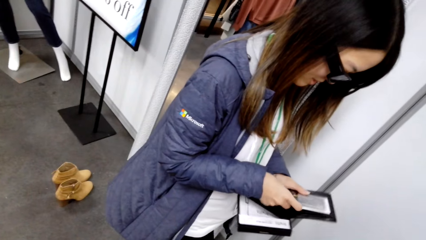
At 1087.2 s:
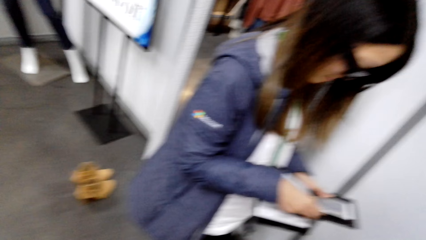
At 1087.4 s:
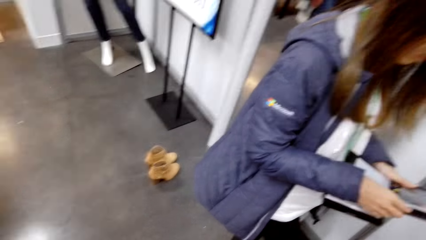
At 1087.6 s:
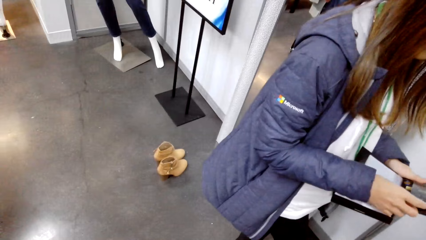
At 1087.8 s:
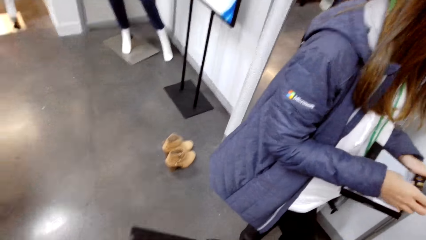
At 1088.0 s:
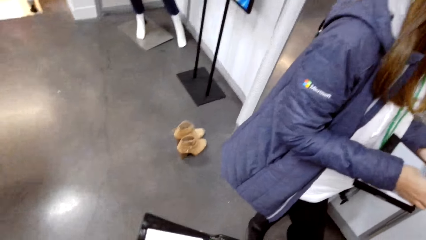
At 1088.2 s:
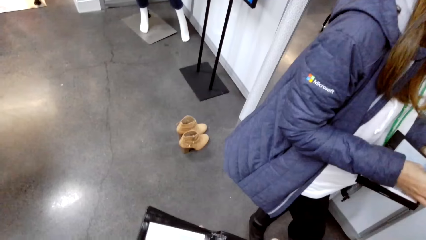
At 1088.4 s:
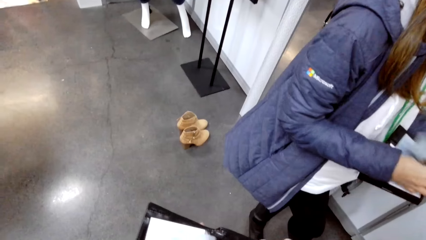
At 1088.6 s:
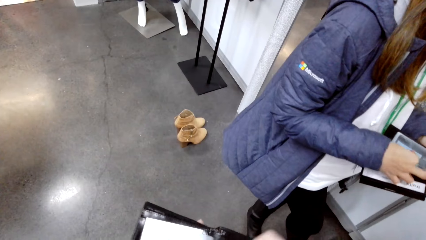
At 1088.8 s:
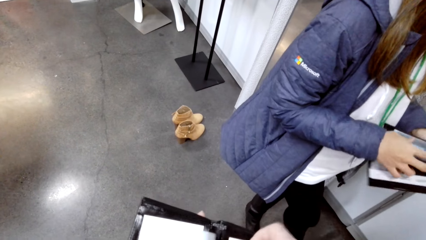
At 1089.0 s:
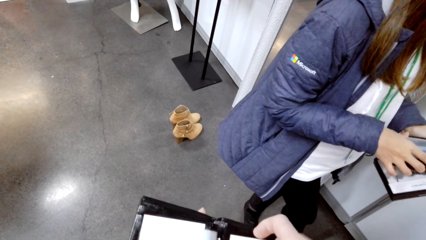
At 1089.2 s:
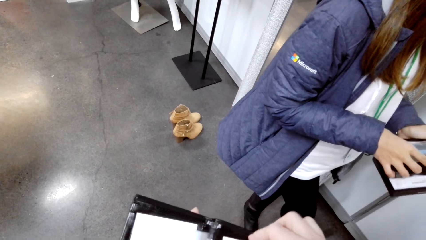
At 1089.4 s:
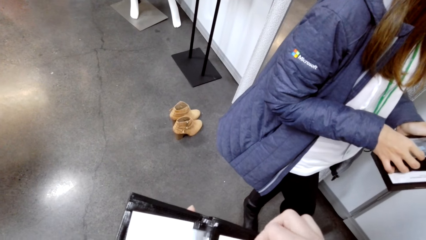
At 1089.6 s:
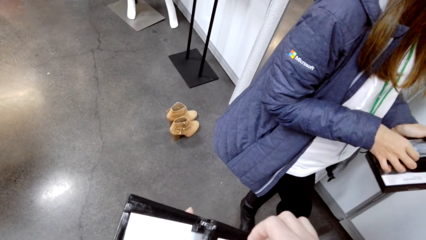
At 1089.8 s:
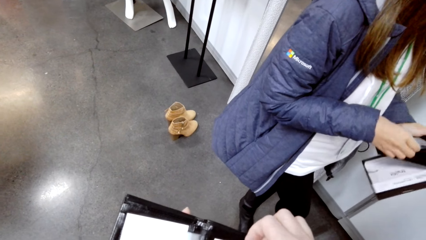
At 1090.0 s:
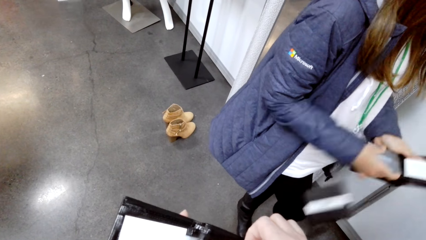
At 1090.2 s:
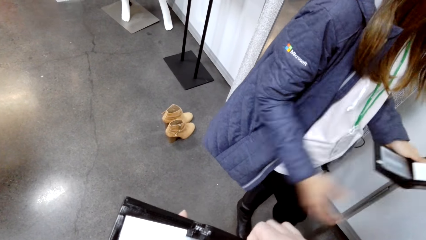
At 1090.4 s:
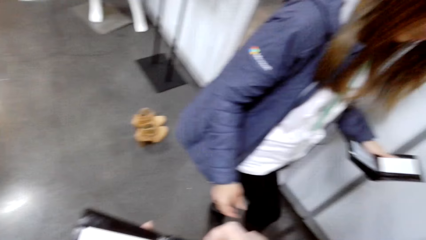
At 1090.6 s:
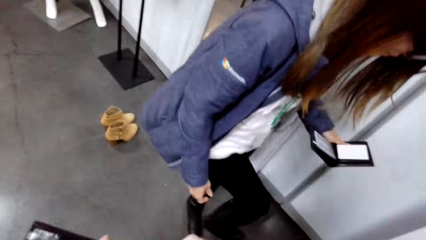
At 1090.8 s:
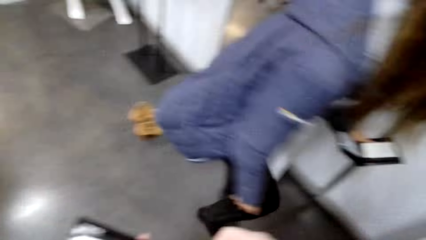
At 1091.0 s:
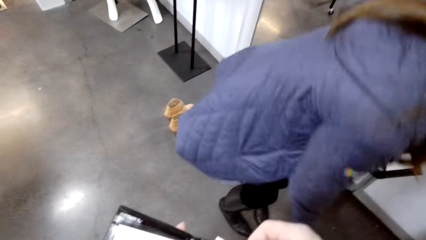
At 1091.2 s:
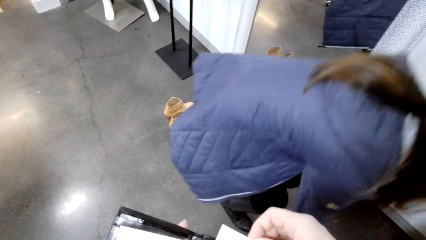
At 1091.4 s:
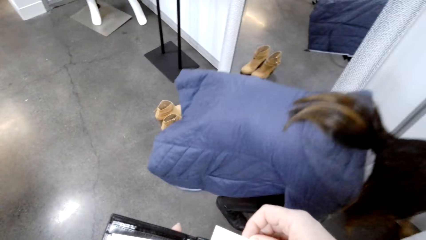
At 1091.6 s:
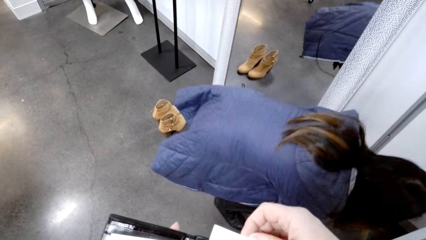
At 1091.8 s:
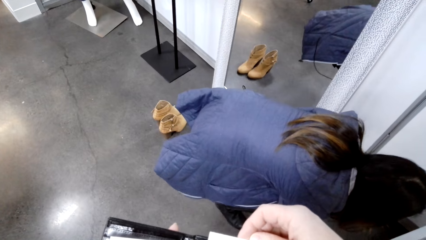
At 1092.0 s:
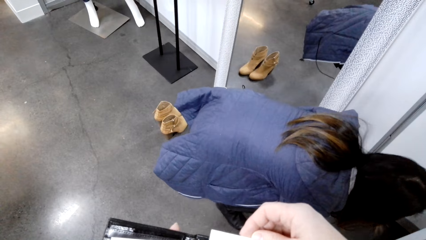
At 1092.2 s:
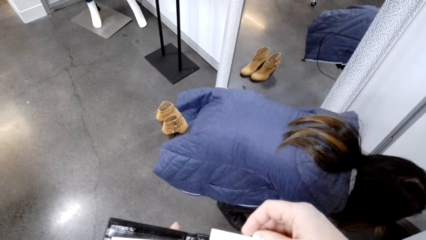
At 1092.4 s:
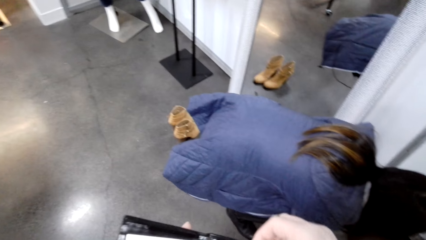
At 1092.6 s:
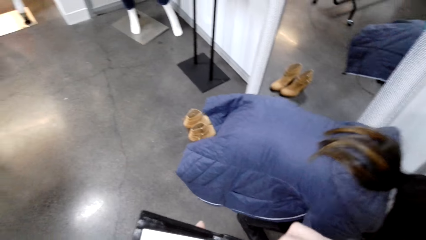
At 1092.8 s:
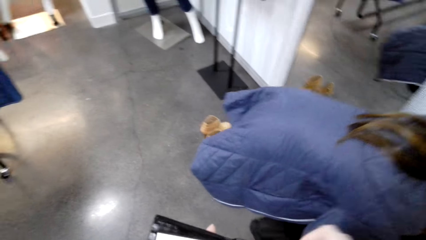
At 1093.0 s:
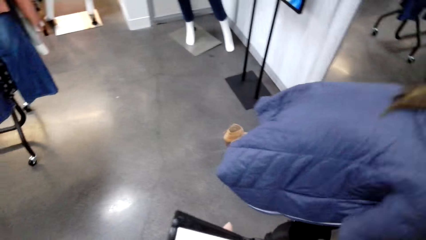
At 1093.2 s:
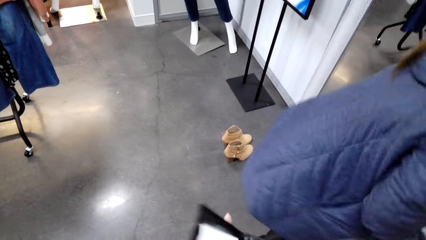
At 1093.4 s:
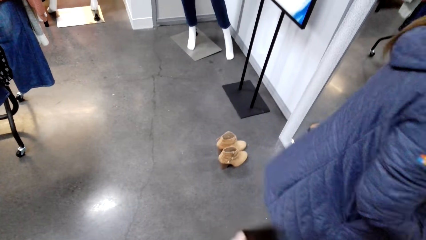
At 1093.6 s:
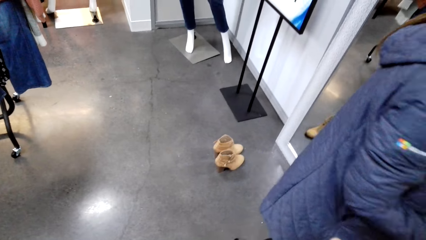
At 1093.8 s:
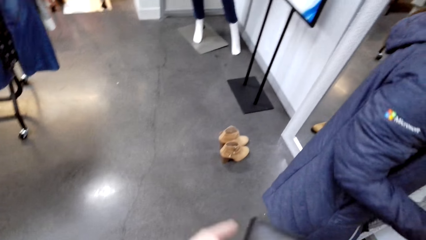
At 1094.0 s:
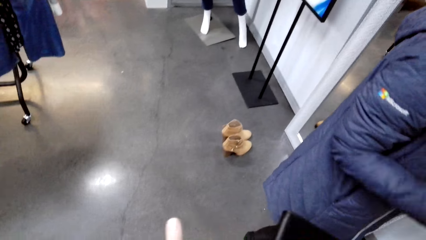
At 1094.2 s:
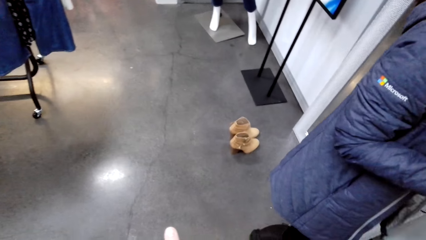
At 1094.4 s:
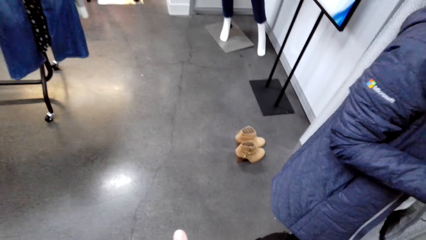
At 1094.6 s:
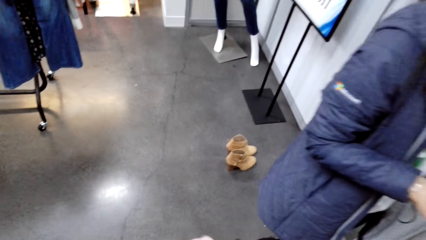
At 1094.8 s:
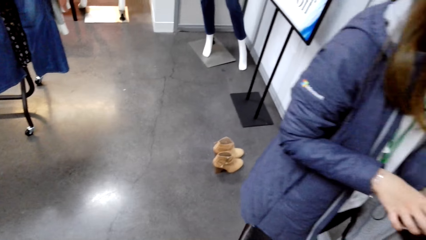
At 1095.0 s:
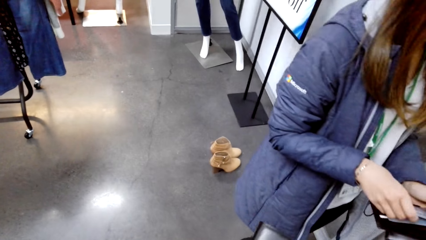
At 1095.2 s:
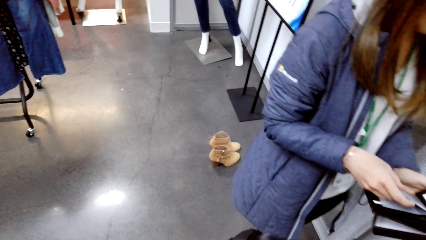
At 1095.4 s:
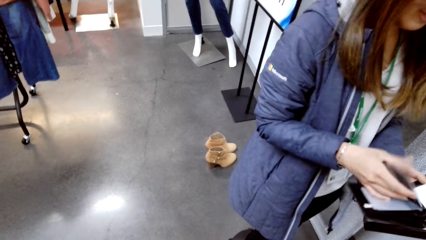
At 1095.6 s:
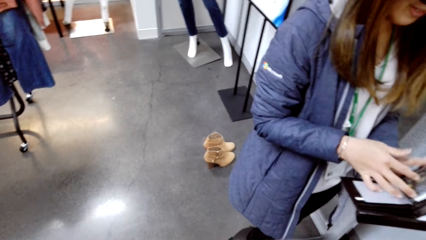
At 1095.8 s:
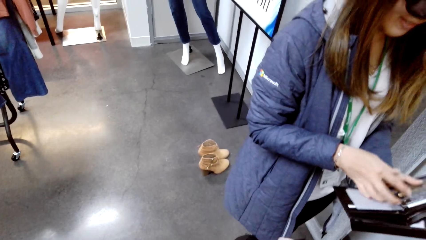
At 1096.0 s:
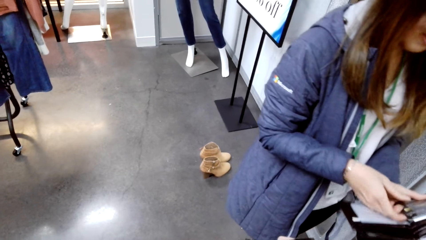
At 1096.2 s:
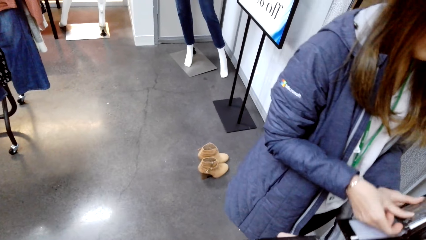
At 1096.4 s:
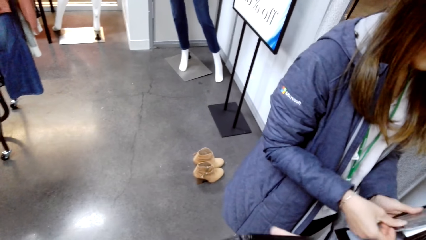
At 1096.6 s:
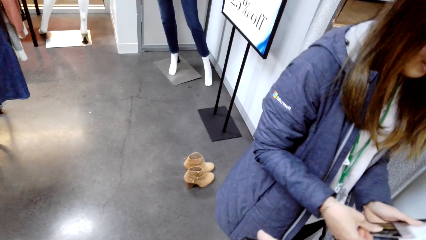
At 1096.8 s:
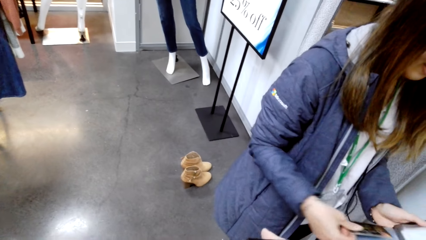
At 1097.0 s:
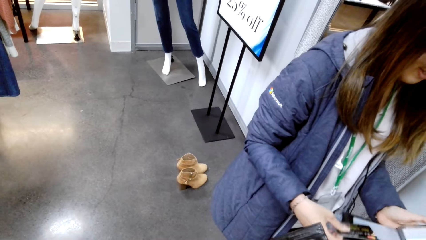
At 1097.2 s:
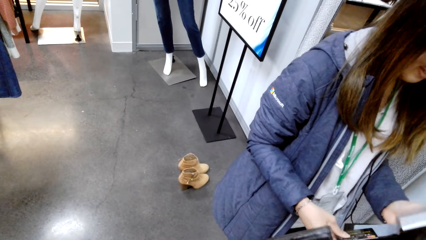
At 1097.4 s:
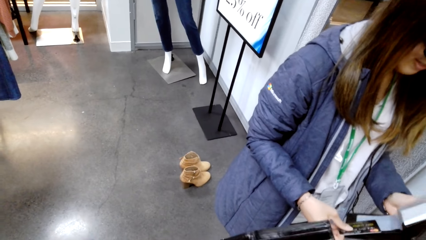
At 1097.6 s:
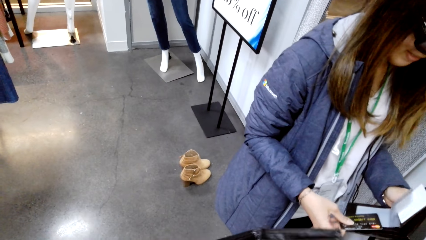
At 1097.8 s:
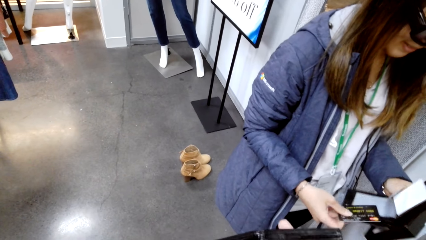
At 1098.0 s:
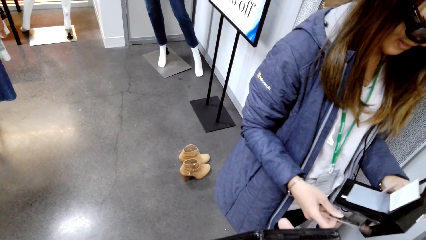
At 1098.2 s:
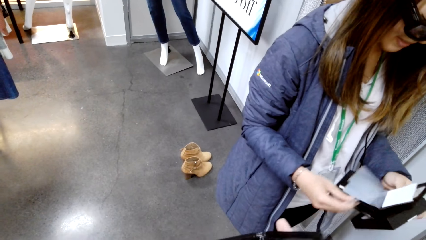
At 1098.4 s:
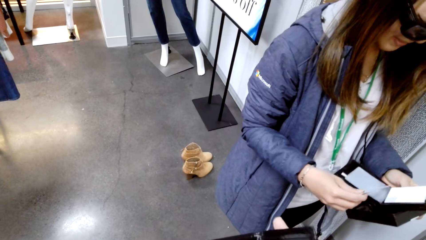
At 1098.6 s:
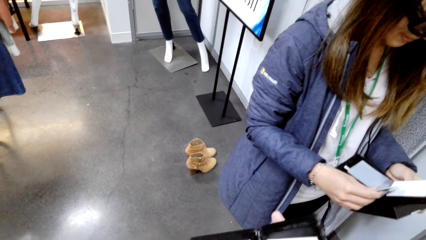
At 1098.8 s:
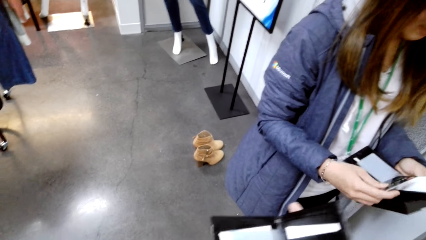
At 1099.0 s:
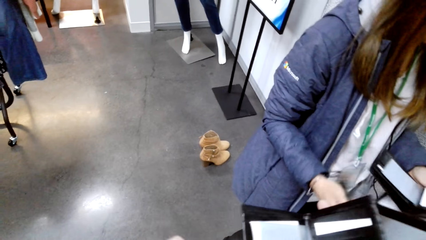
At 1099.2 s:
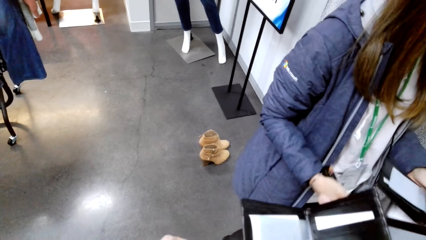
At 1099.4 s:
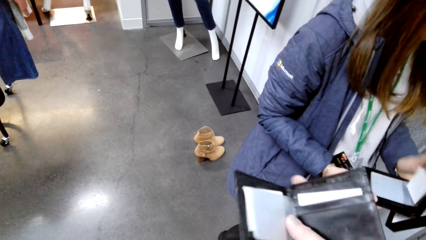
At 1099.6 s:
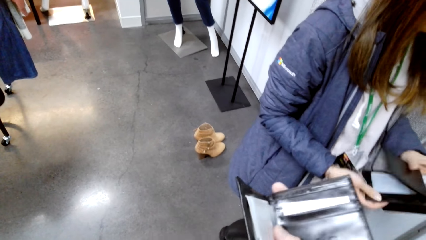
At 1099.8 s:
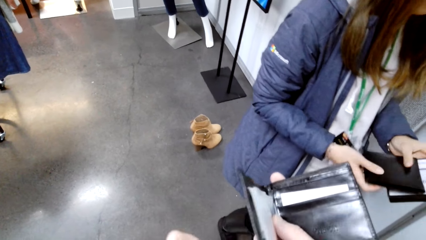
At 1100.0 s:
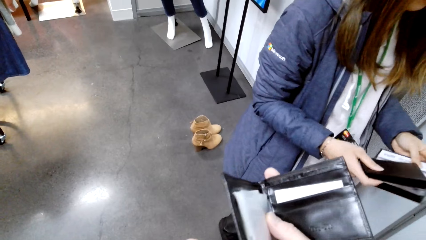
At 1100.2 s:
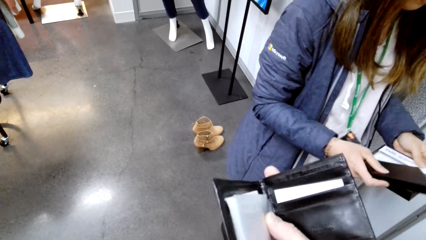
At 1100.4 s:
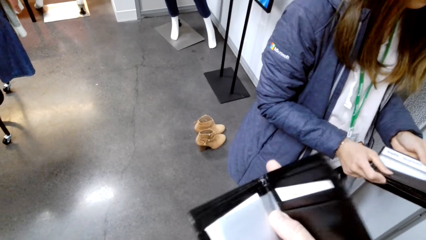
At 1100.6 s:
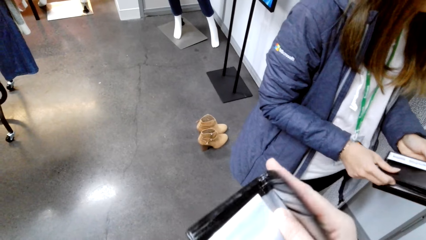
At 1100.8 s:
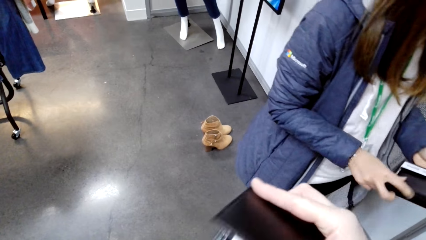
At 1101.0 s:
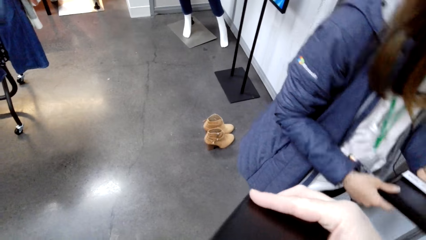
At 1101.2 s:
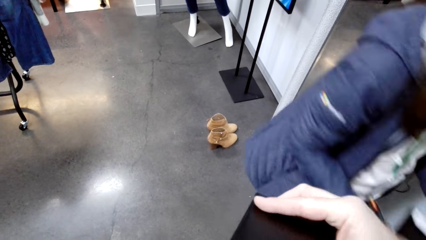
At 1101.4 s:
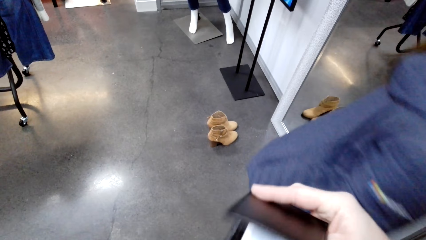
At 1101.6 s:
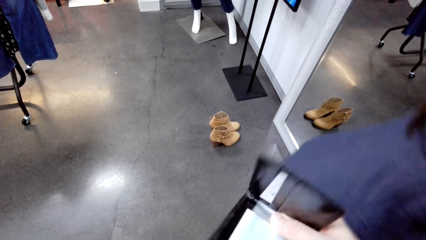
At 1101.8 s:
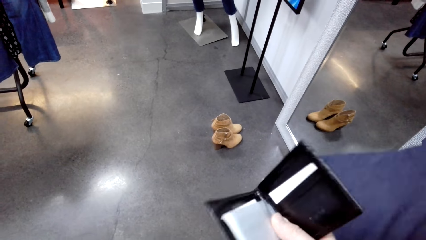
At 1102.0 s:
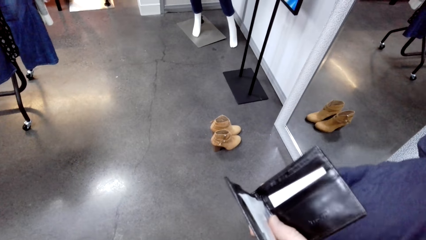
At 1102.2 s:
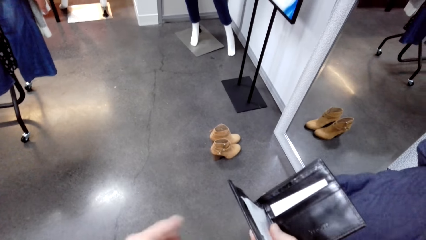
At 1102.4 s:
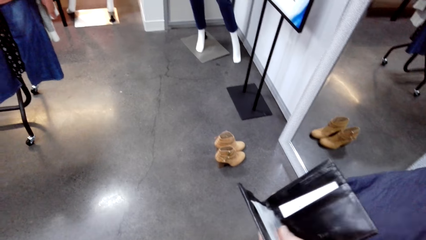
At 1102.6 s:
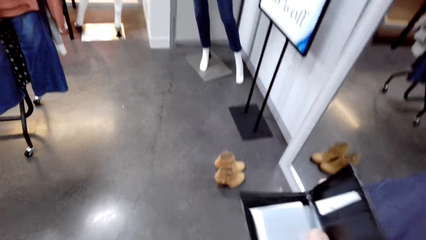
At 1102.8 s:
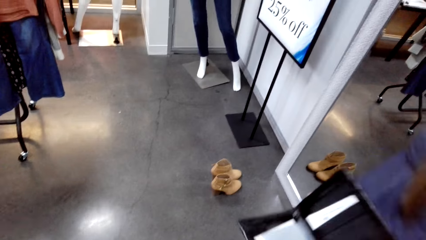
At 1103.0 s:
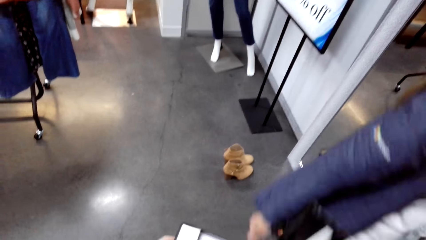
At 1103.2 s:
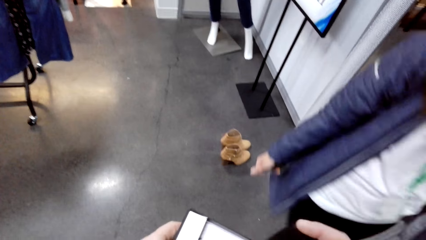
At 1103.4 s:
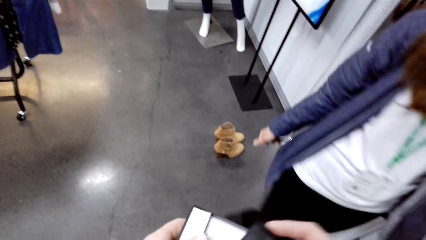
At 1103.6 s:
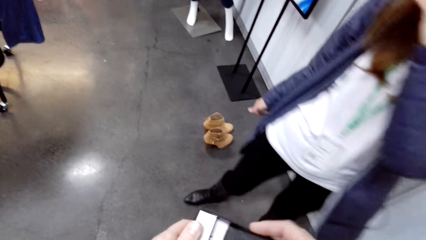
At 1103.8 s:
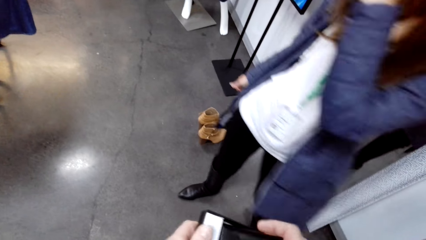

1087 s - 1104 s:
A woman picks up the wallet. The woman removes the card from the wallet. The camera wearer looks at the wallet. The woman puts the card in the box. The camera wearer closes the wallet.
